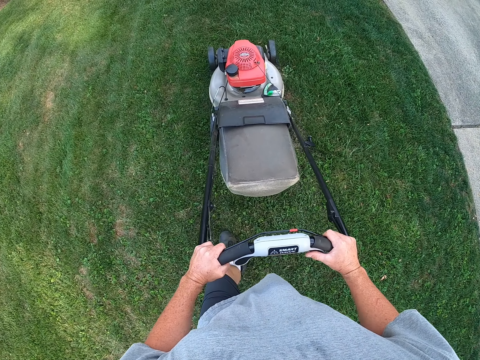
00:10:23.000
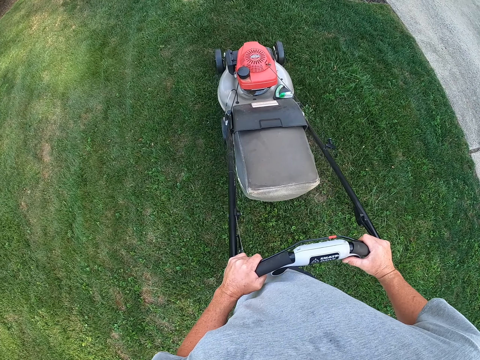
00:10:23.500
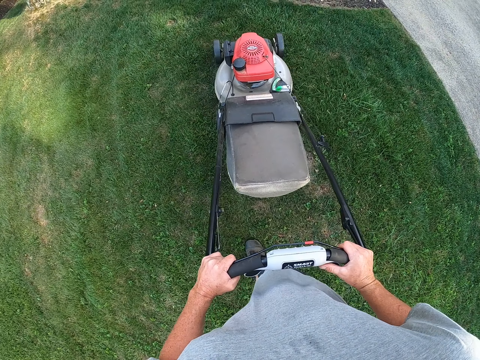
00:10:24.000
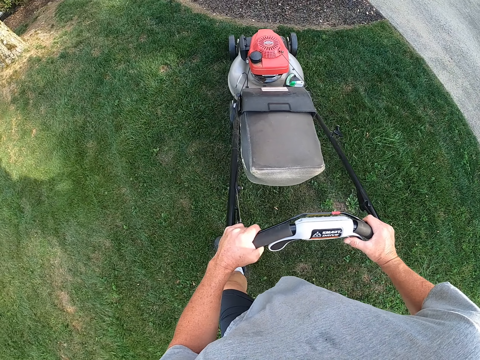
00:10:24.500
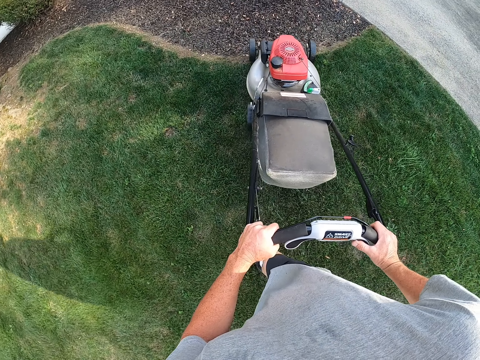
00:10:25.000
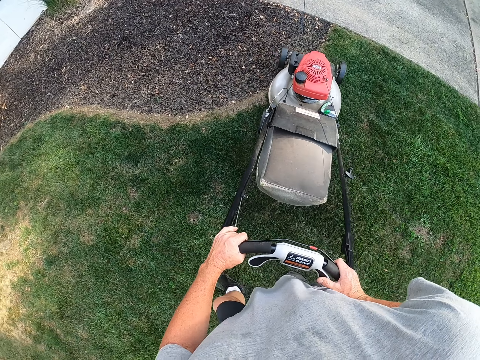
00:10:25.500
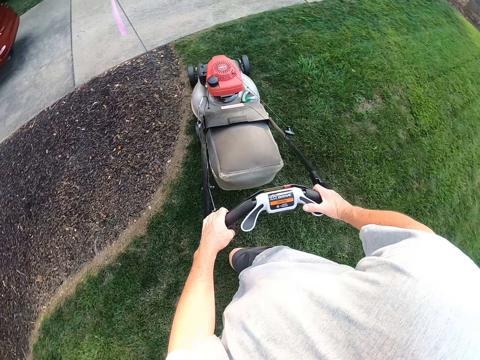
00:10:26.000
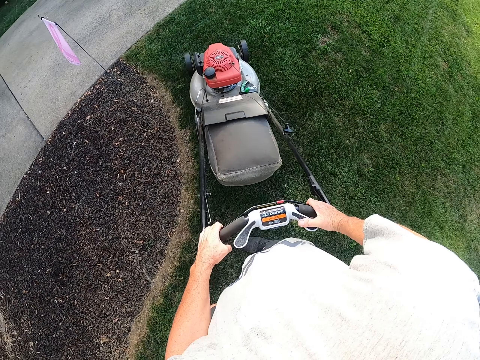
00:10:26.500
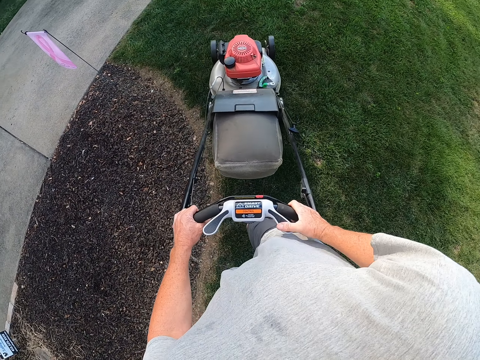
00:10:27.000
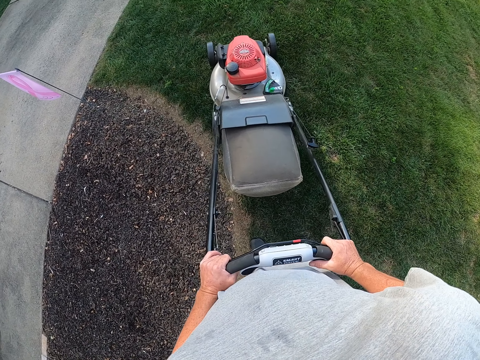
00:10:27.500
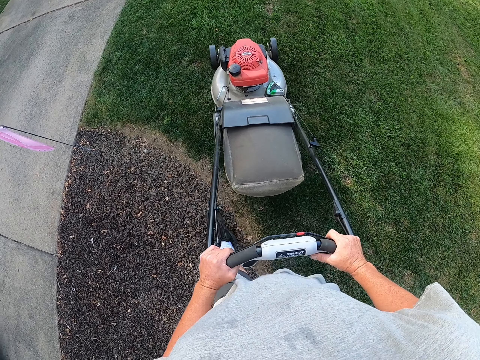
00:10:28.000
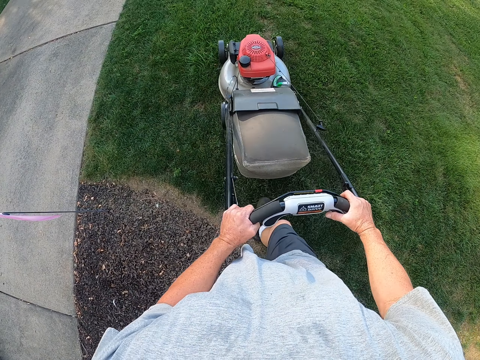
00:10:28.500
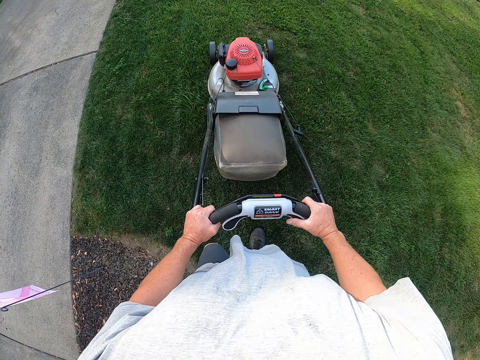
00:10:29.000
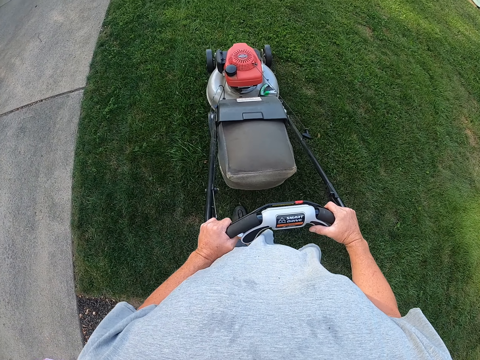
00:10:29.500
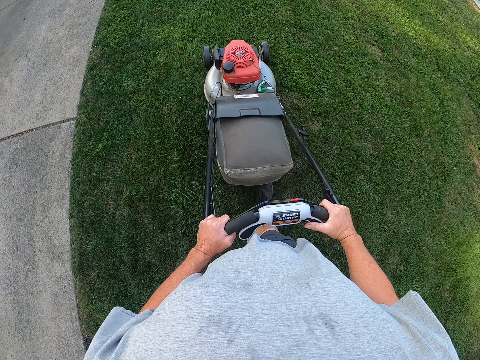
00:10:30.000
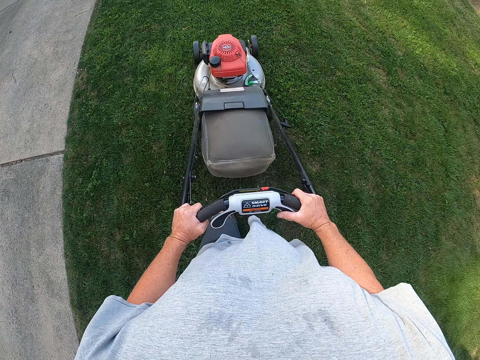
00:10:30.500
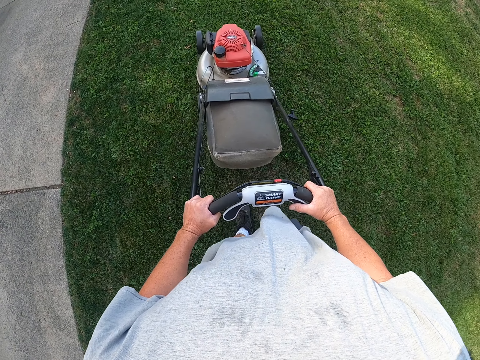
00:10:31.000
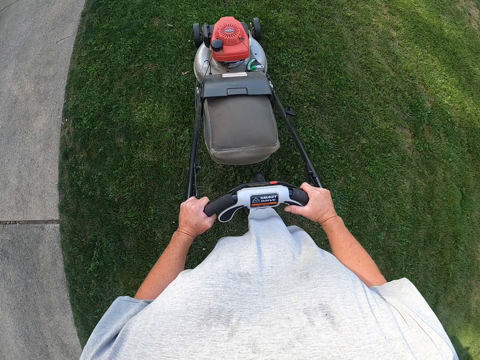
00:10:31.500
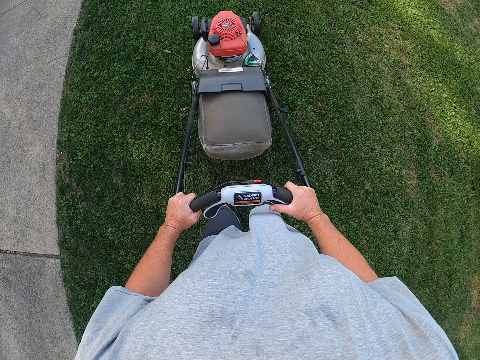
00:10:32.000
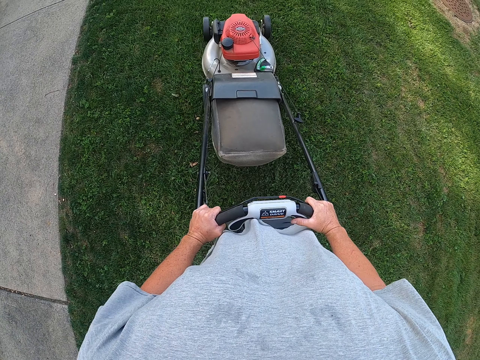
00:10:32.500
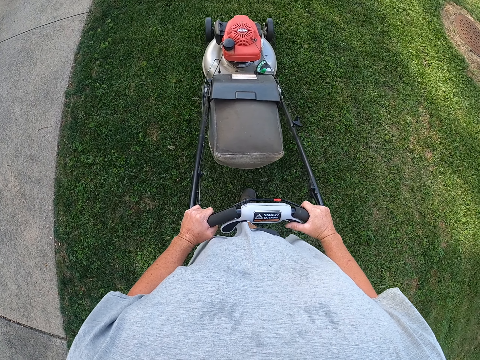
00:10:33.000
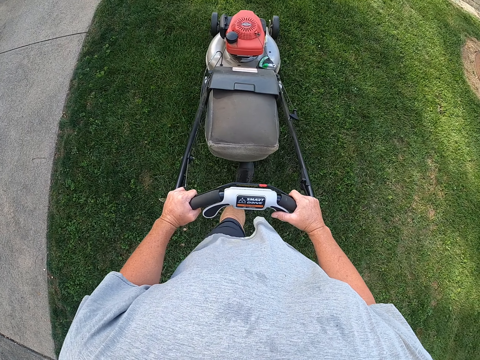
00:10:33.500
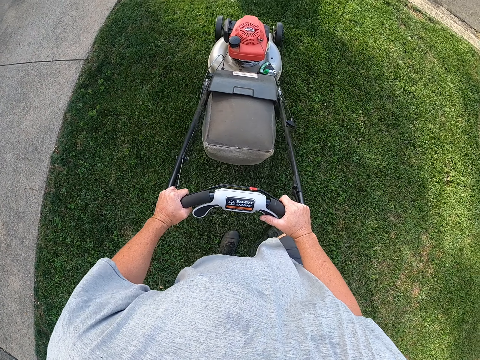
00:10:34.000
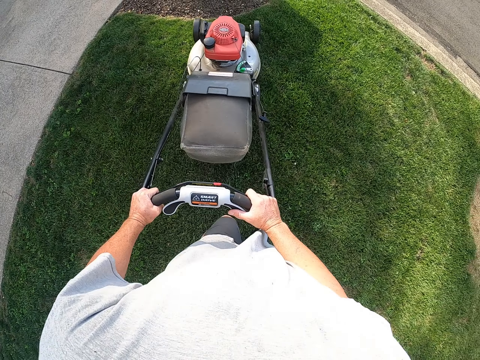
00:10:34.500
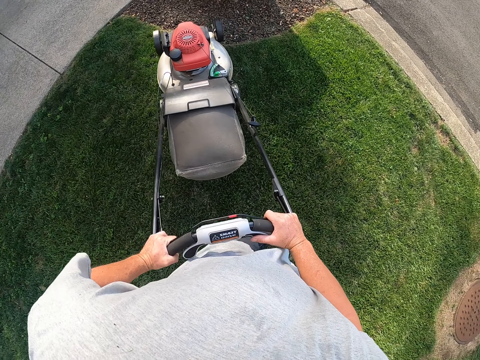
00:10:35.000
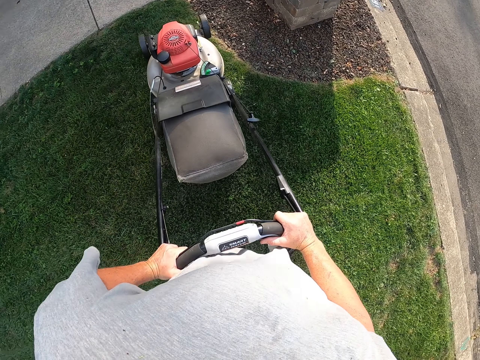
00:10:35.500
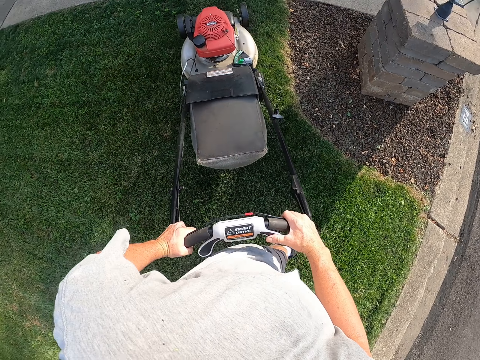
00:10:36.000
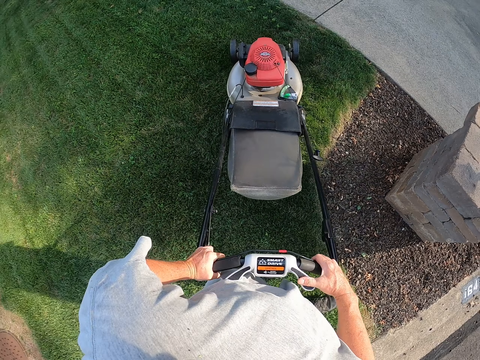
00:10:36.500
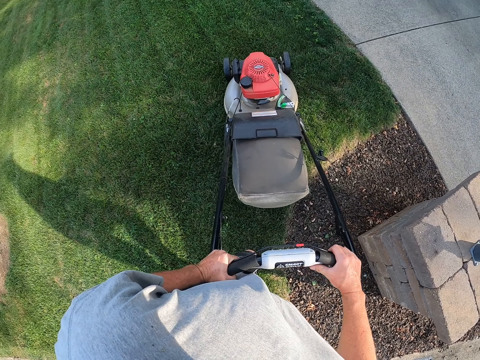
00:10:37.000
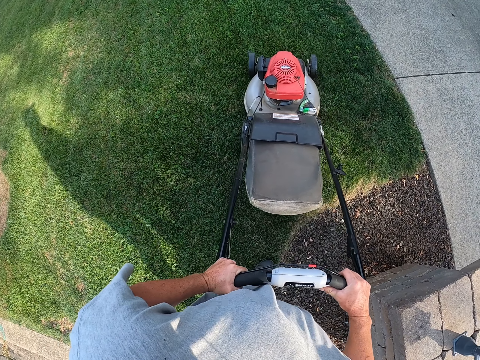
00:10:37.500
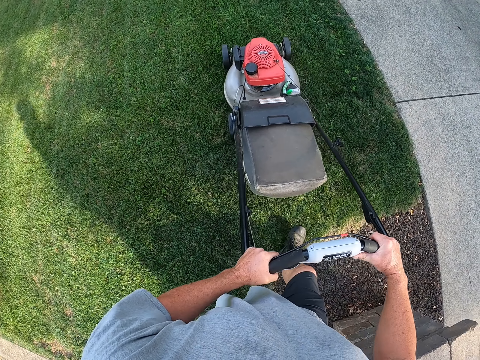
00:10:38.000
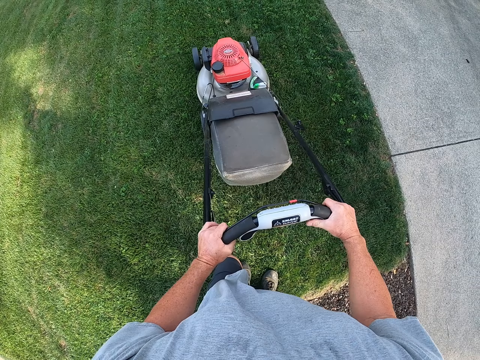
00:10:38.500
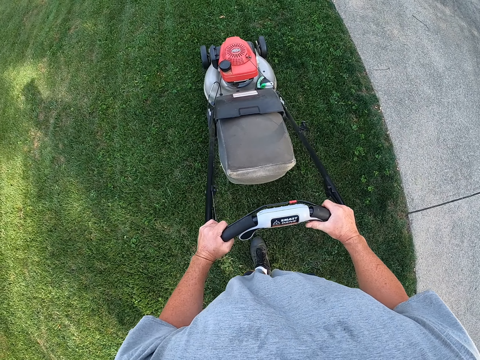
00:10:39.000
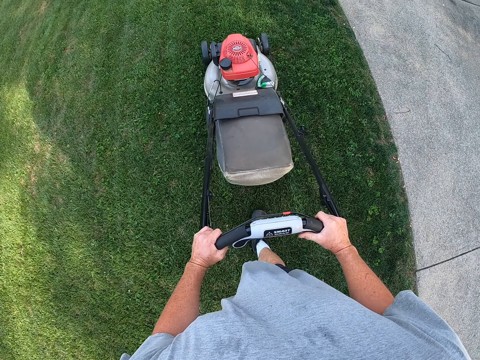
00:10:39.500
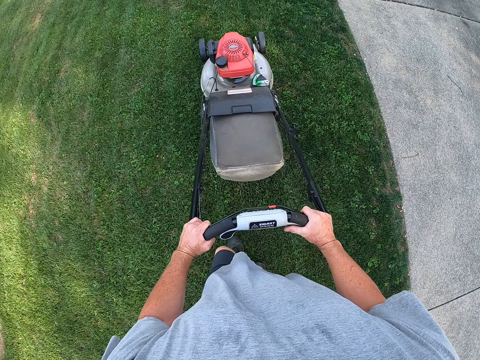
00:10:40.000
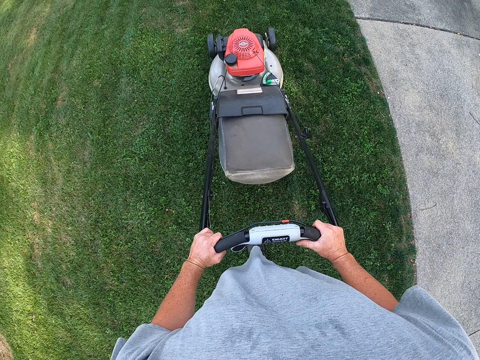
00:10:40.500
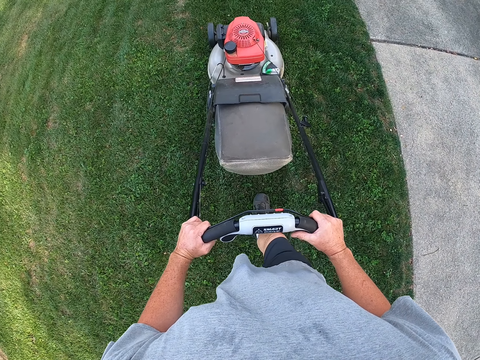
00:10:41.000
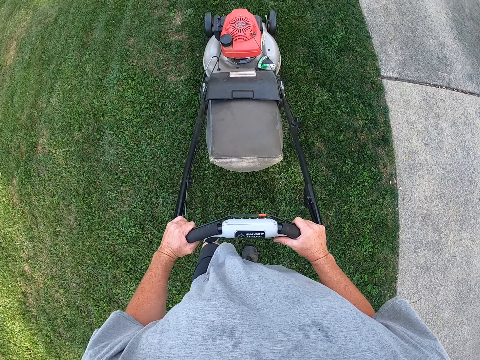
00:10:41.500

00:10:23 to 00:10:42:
The camera wearer cuts grass with the mower machine. They turn the mower machine. They cut grass with the mower machine. They turn the mower machine.

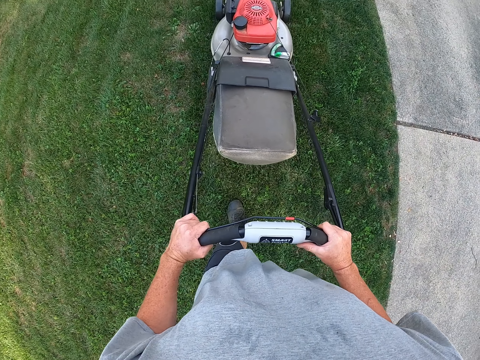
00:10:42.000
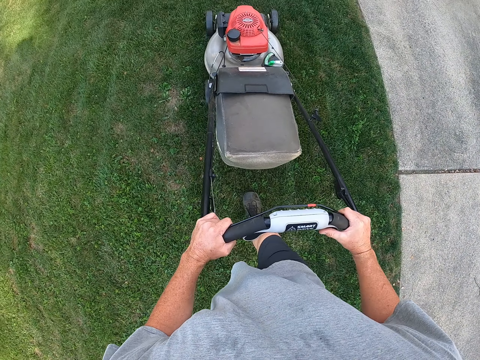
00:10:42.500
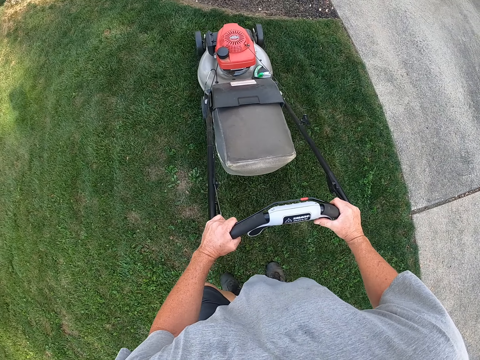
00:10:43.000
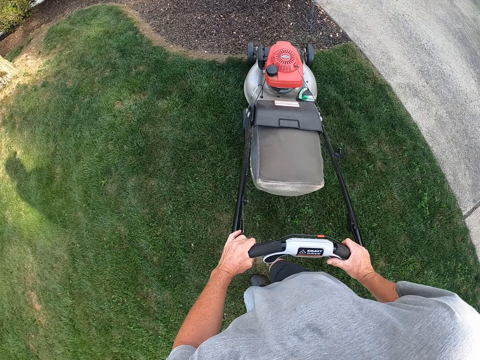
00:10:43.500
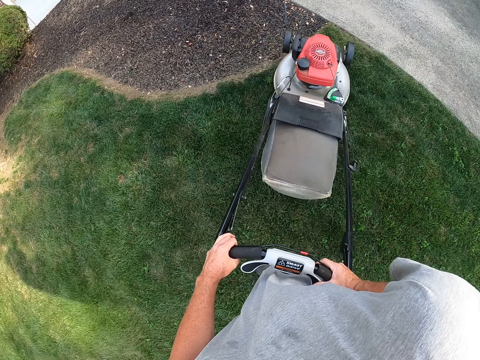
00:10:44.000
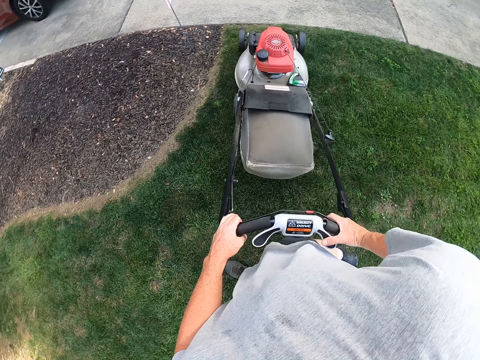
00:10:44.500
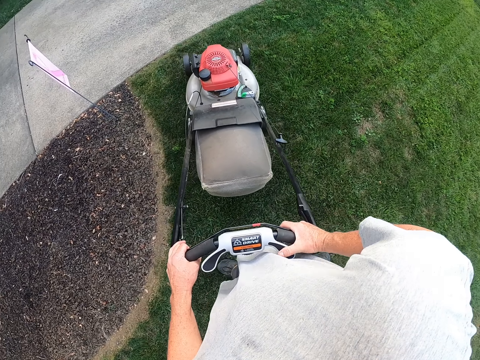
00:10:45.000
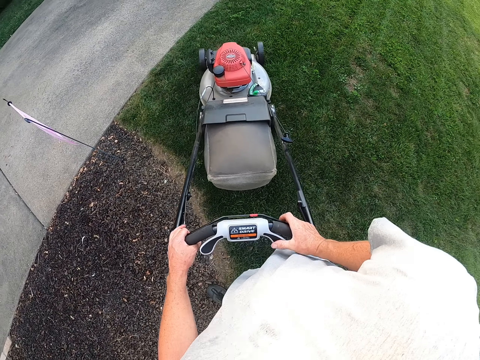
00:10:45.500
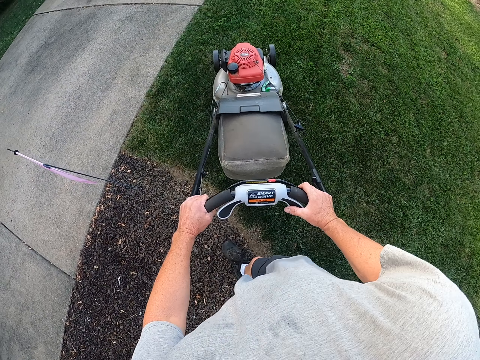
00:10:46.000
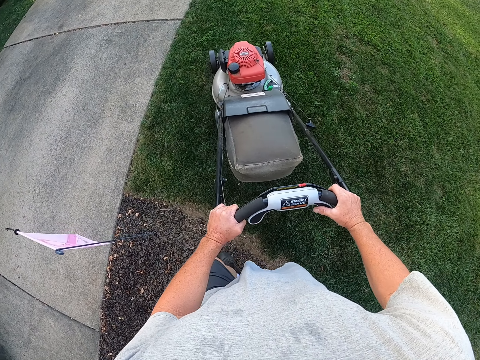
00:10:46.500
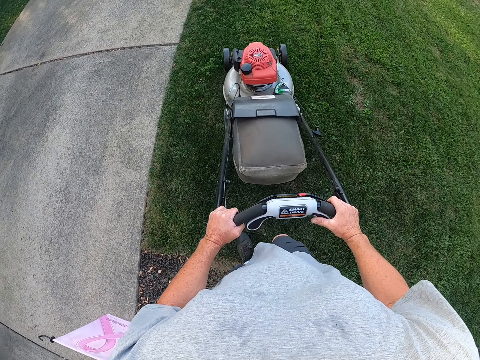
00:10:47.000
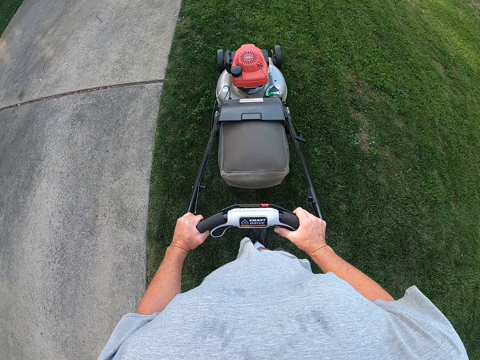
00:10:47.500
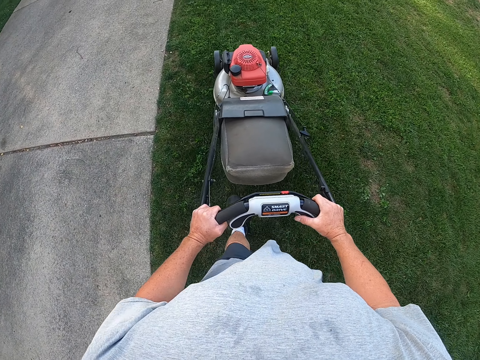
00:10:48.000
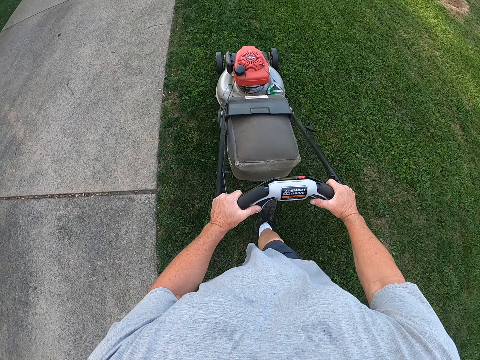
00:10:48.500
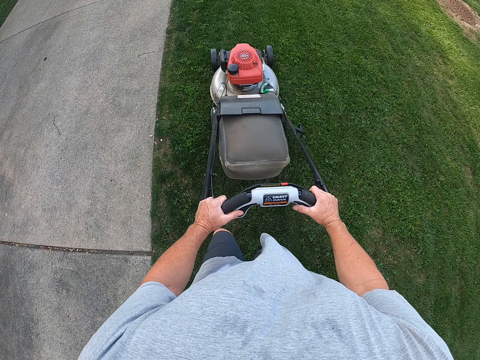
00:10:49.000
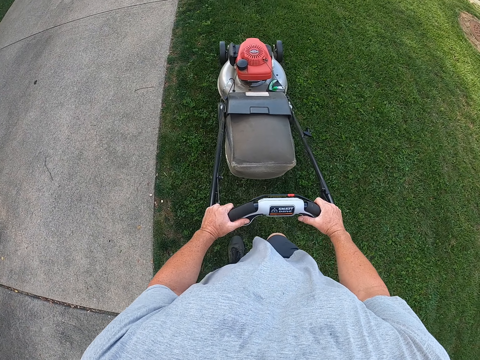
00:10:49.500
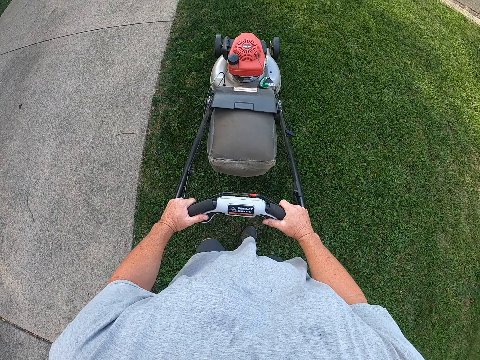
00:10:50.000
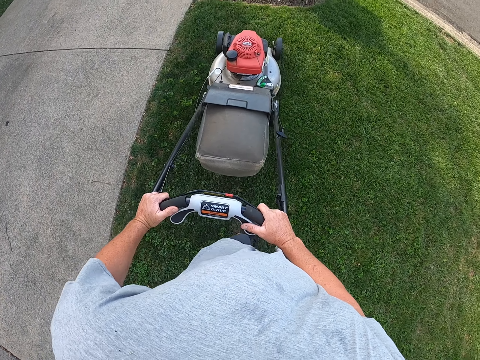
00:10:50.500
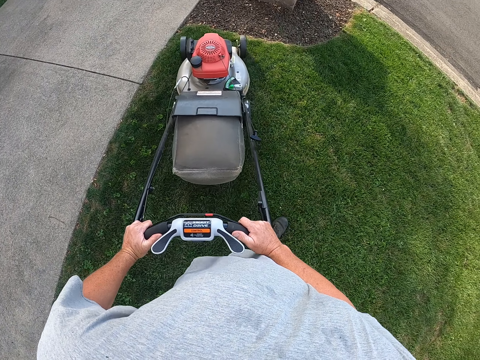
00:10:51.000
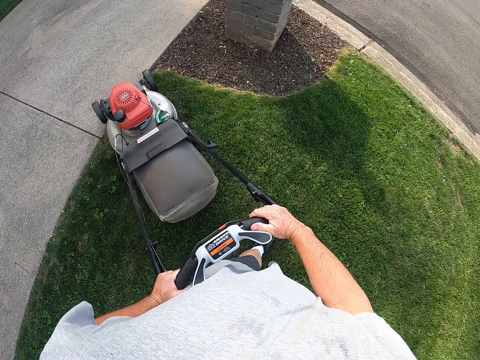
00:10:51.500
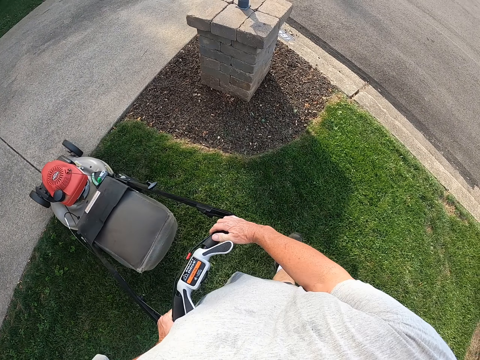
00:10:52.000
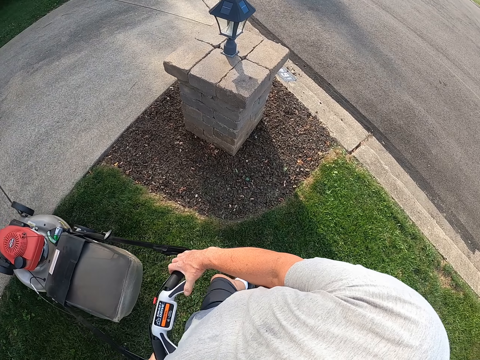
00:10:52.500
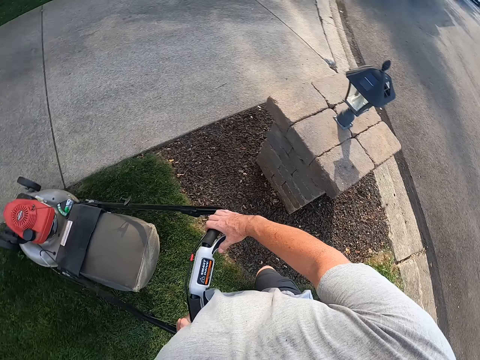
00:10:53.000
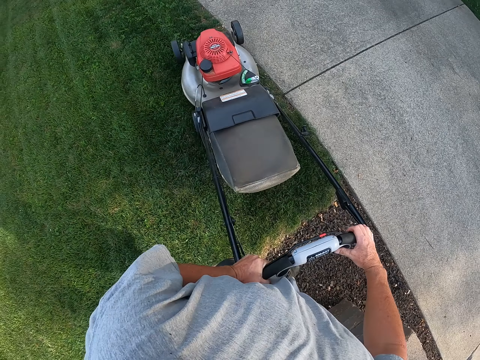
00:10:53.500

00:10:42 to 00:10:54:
The camera wearer cuts grass with the mower machine. They turn the mower machine. They cut grass with the mower machine.
